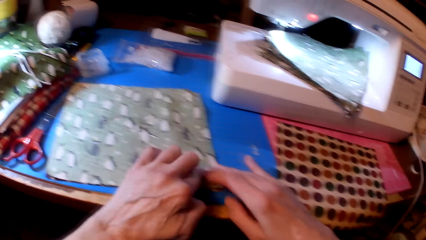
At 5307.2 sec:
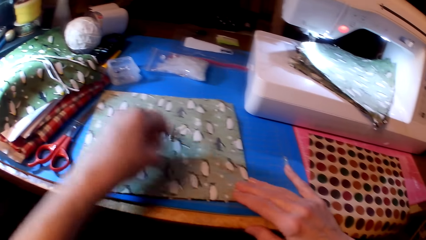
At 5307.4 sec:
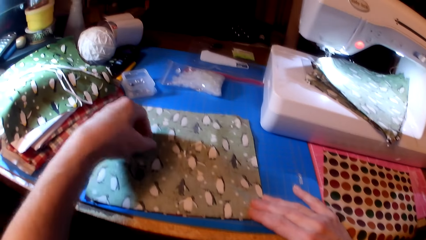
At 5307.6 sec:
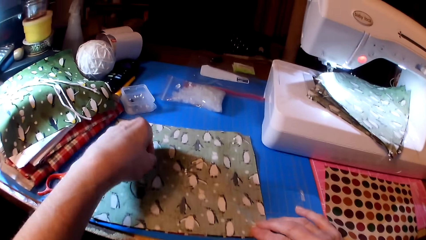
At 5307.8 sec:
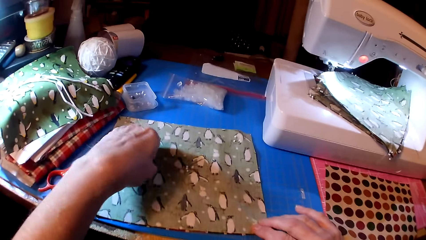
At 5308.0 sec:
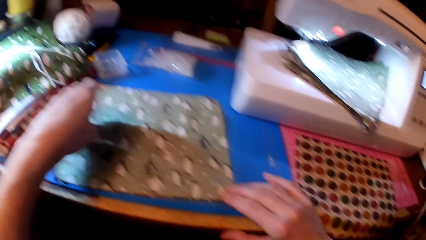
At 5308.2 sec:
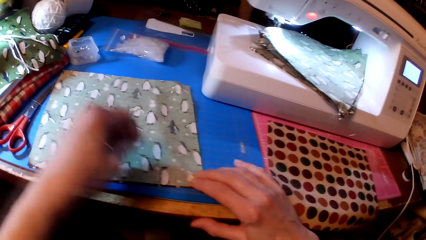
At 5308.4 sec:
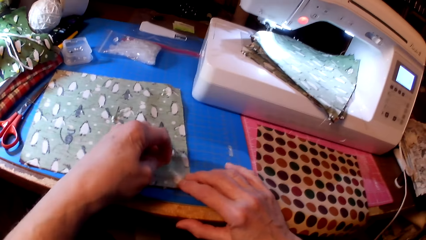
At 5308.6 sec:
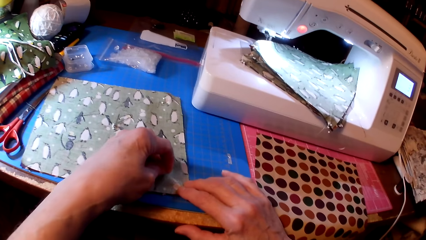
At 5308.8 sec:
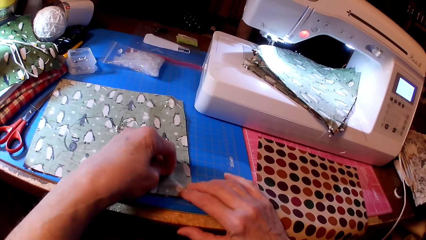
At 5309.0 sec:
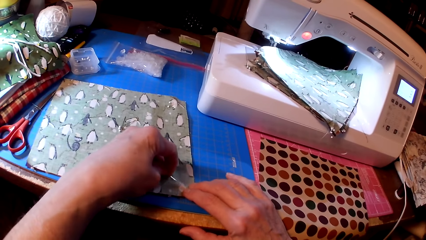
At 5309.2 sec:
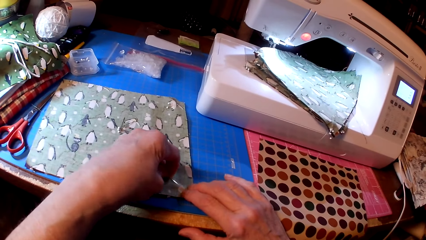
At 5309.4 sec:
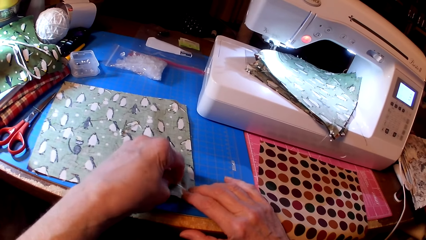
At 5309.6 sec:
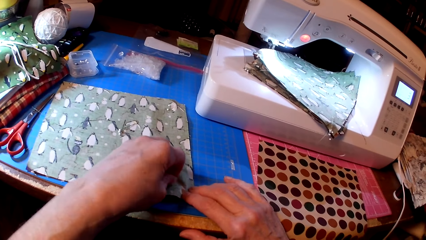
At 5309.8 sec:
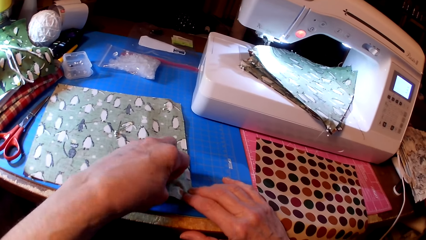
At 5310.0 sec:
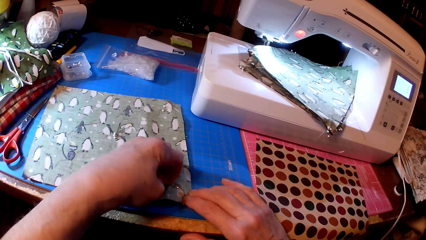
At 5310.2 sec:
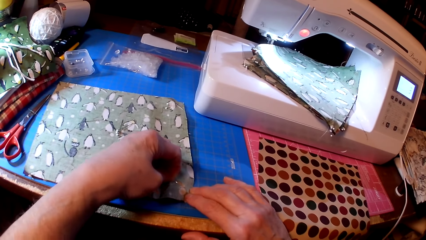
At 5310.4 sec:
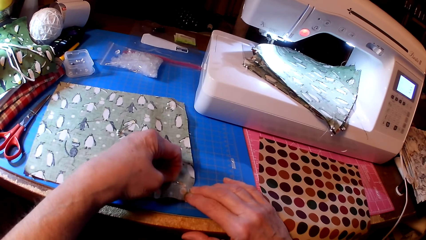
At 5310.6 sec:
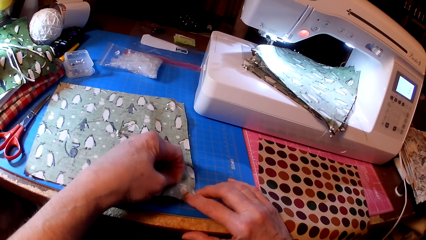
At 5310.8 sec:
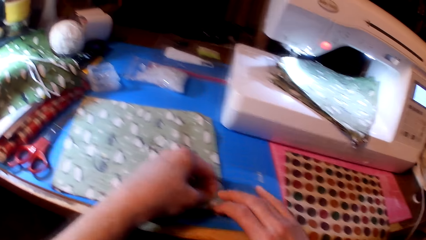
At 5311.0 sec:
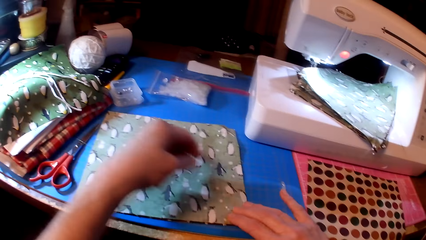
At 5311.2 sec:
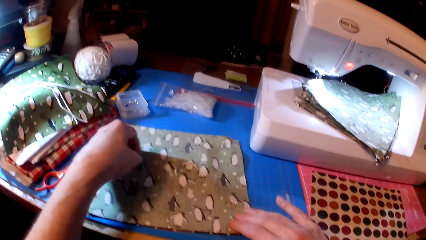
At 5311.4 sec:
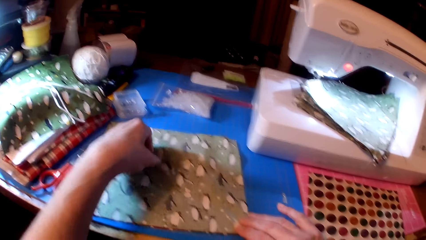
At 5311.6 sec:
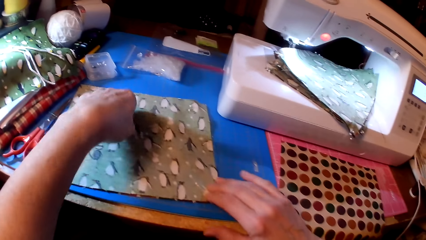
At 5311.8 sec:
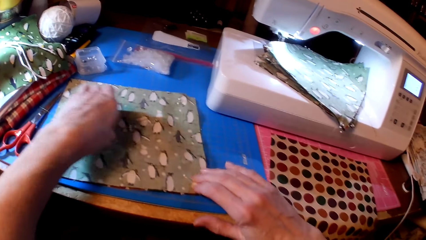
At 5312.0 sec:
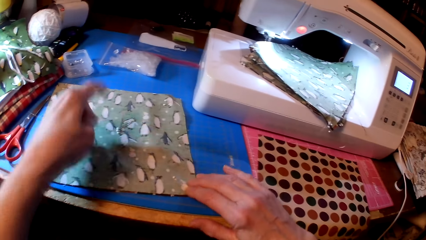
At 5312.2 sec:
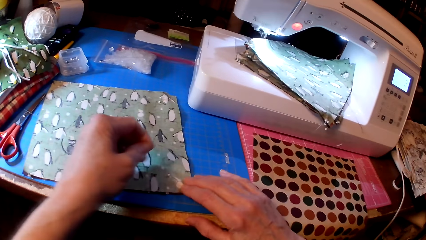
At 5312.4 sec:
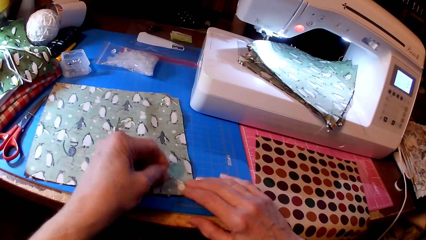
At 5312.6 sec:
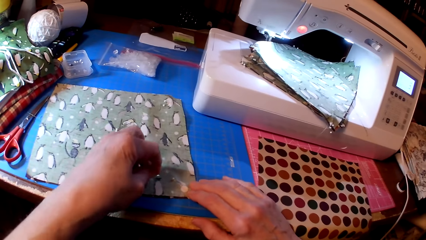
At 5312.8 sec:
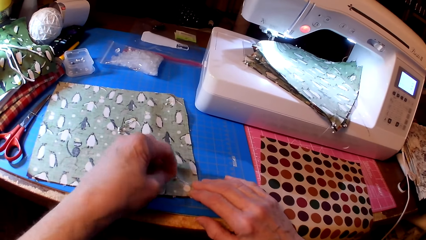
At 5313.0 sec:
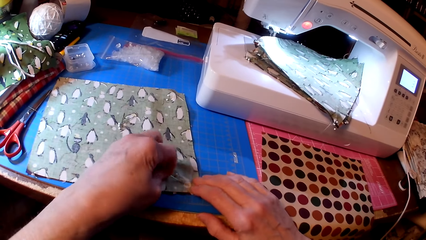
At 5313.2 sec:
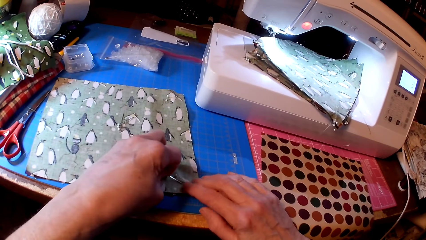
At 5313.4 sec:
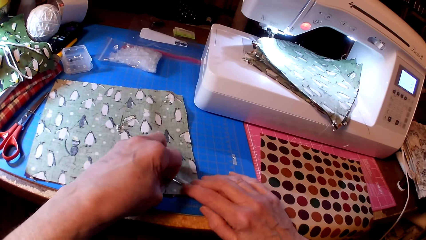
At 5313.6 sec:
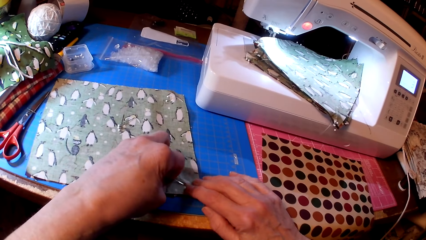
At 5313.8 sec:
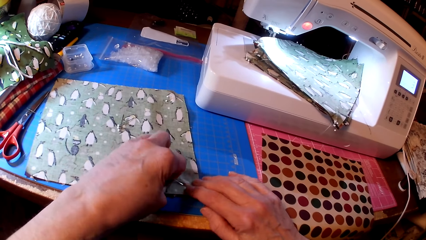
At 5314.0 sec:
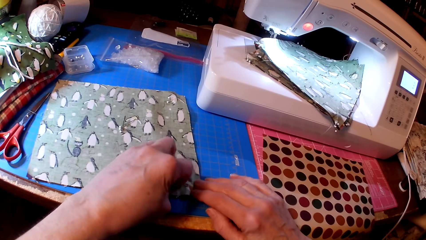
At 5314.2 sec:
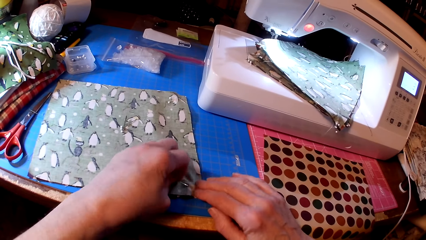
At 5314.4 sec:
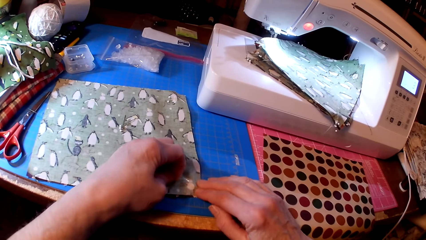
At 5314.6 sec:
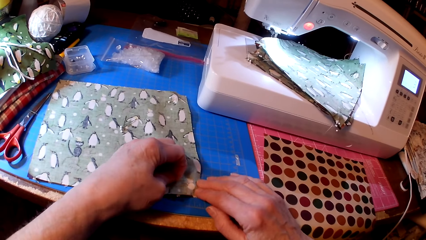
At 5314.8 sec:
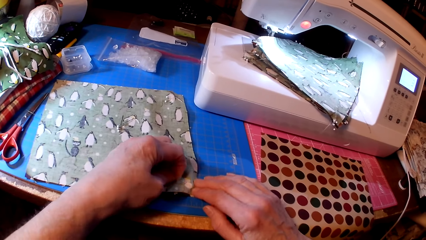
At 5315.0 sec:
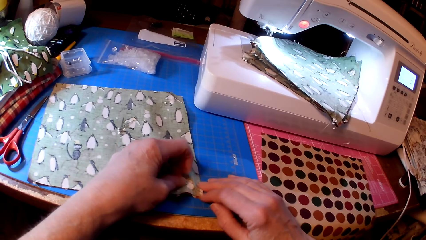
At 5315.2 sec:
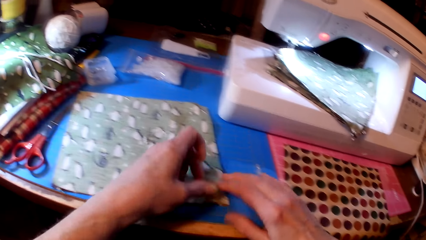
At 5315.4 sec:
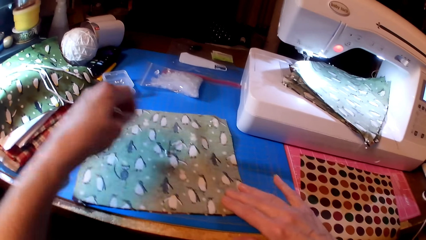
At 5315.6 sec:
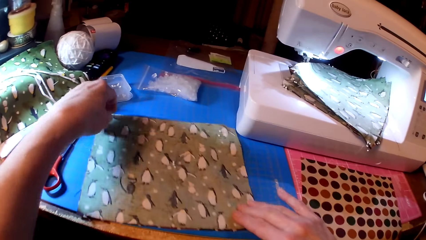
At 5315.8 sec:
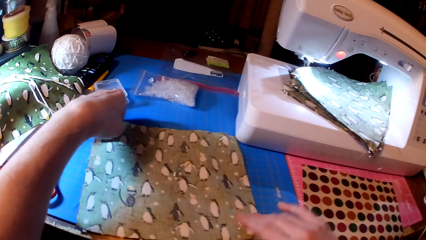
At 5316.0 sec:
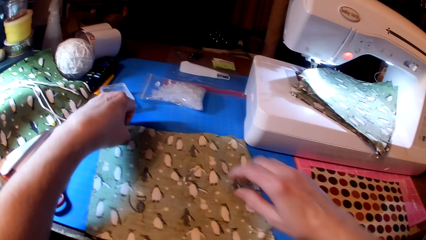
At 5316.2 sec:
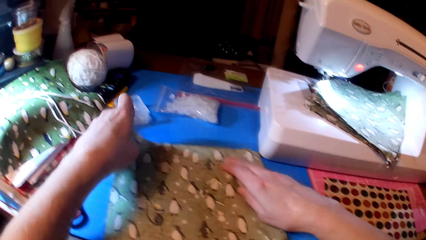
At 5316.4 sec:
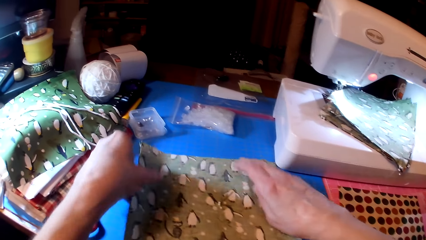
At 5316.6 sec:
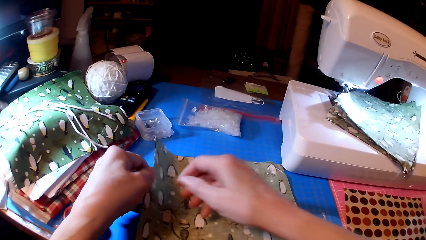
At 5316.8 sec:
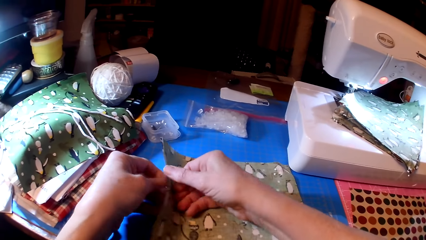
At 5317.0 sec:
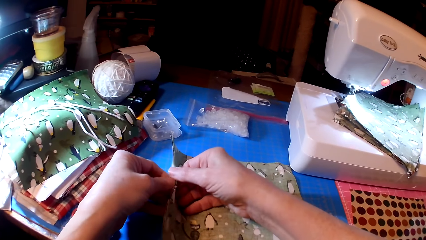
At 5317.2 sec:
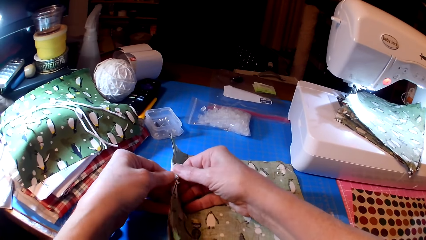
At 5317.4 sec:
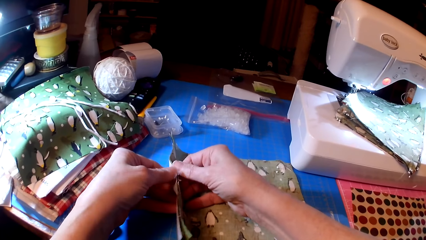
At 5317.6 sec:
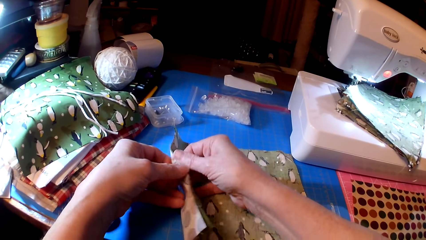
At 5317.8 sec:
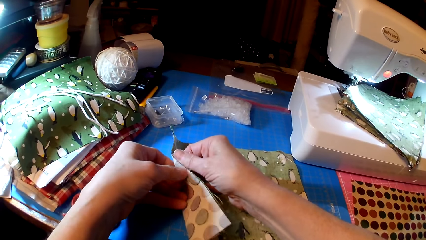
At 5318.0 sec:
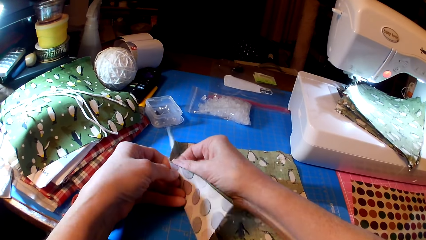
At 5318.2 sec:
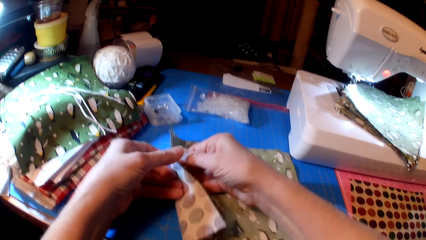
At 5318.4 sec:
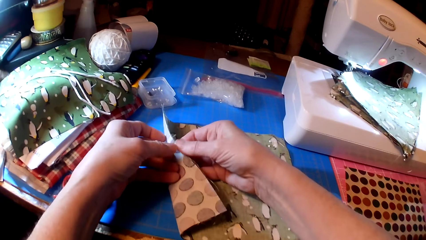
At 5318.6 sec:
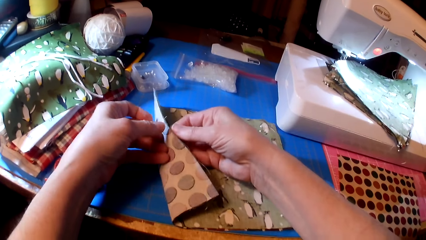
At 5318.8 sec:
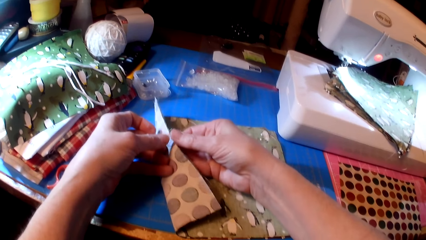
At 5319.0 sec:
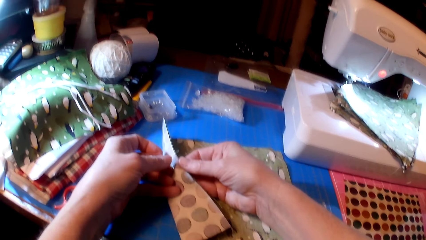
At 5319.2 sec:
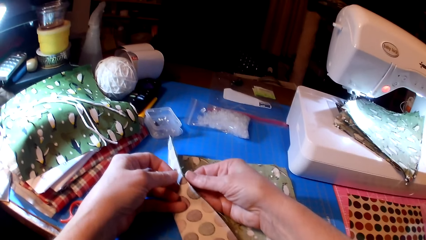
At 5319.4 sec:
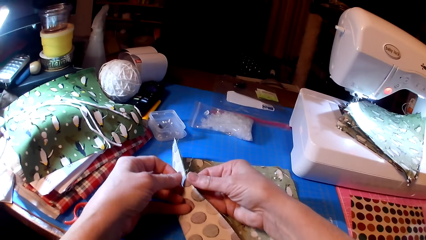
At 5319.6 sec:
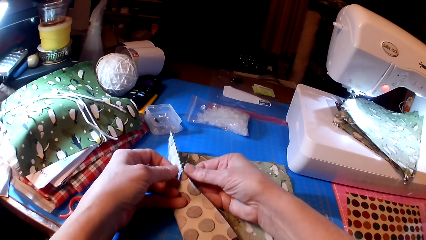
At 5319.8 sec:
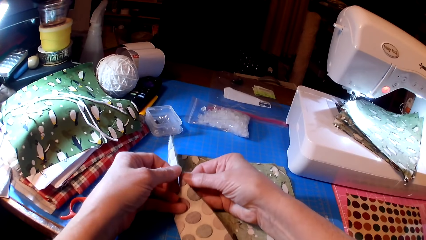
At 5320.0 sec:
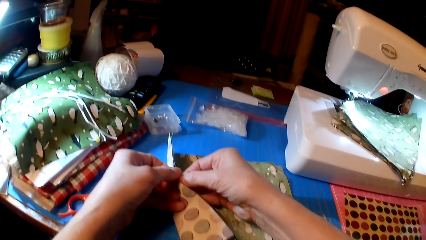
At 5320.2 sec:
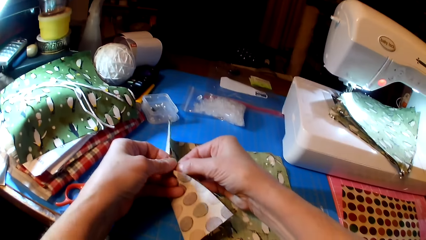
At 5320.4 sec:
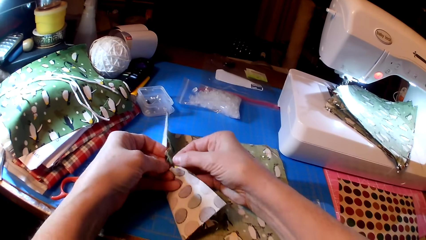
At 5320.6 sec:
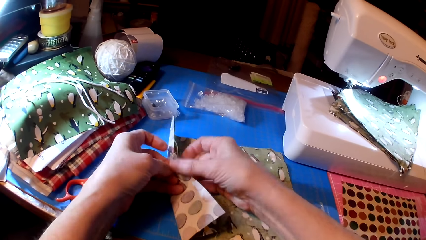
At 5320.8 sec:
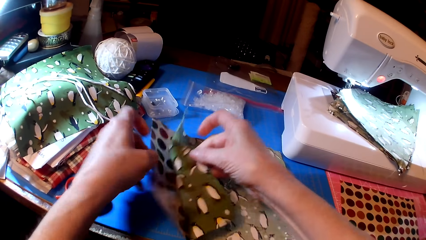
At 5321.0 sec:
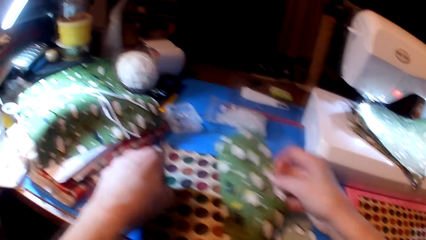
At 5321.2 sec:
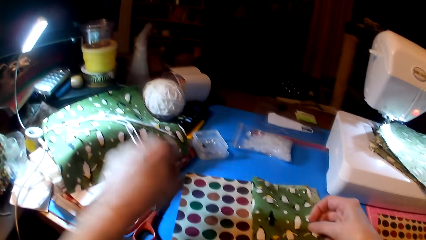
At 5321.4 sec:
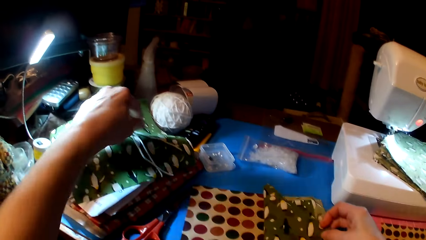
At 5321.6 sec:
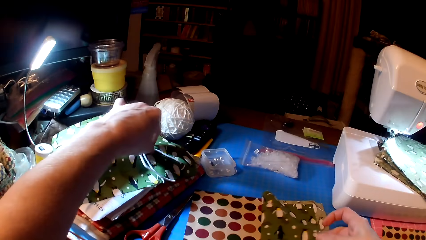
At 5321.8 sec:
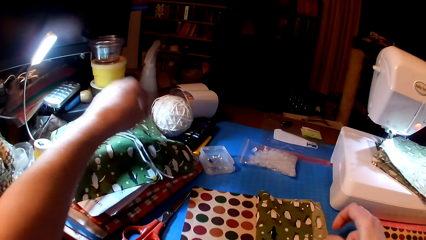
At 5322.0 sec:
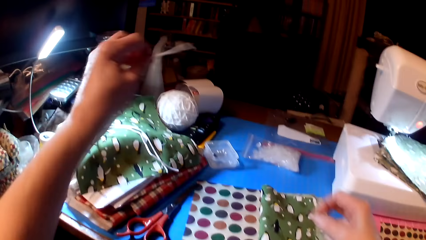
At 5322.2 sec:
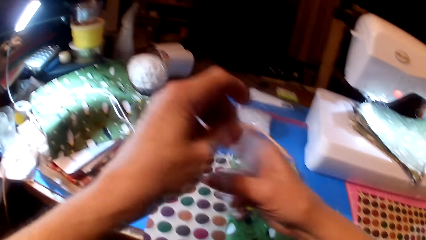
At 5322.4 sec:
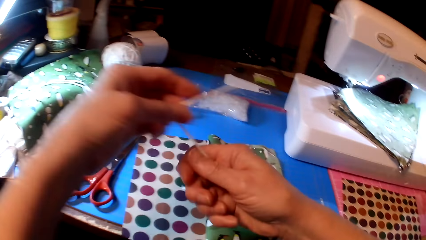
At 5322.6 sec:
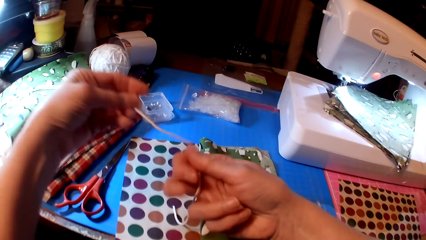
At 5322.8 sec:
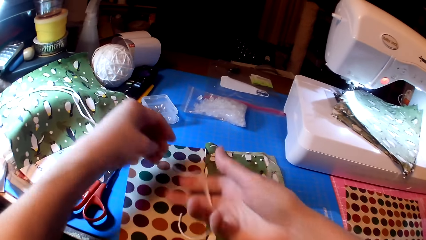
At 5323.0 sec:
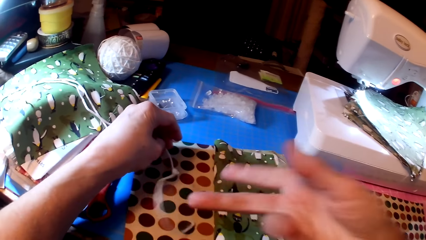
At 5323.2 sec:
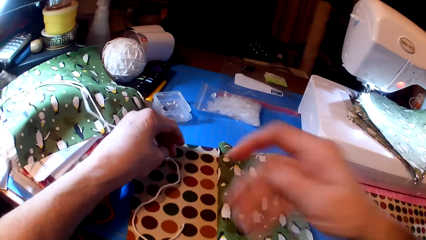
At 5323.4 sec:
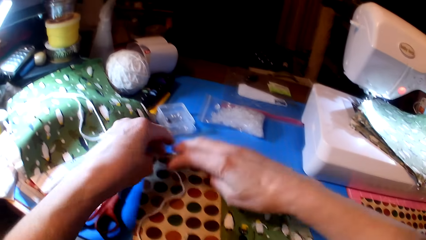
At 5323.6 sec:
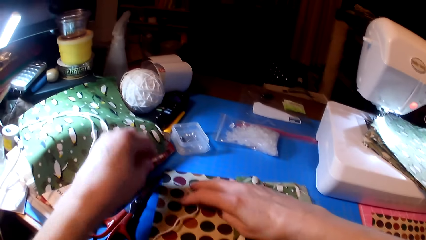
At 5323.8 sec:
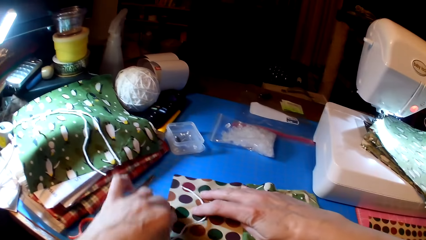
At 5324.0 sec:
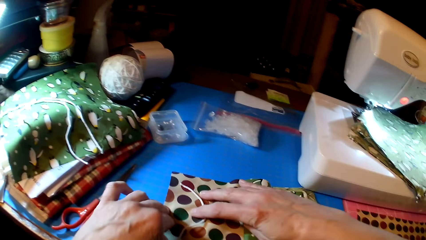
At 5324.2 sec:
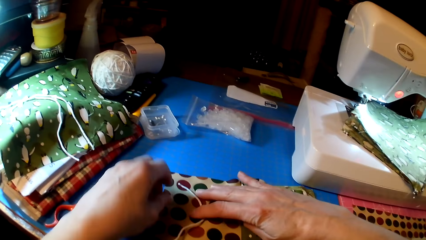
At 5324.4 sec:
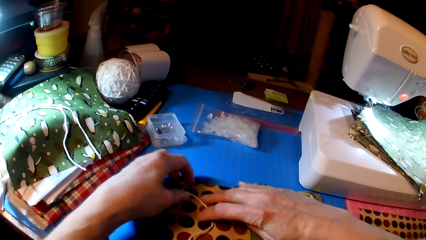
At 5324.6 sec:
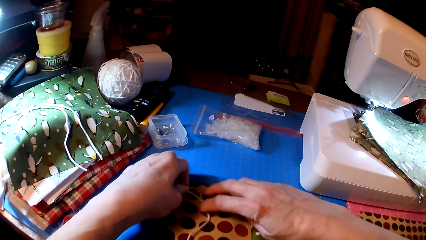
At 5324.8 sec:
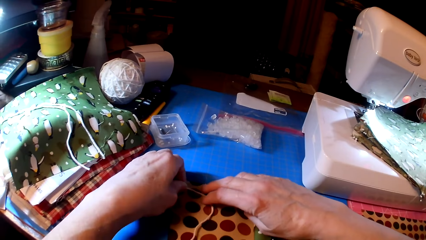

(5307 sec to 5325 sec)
The camera wearer picks up a pin and pins the fabric. They pick up the pin and pin the fabric. They hold the fabric. They fold the fabric. They pick up a thread. They put the fabric on the table.
